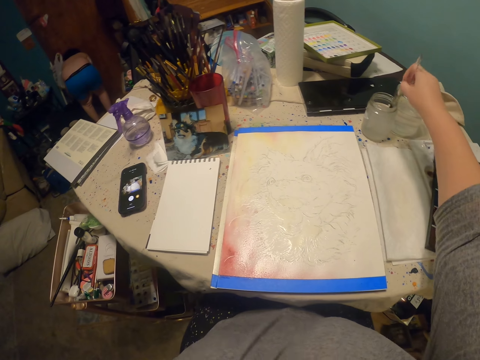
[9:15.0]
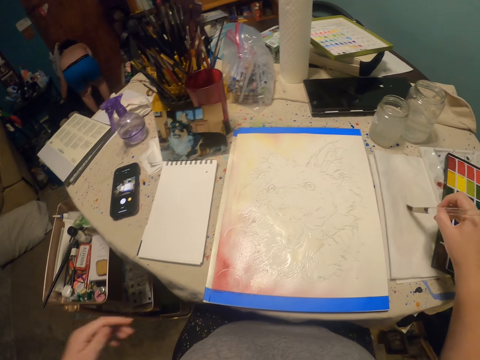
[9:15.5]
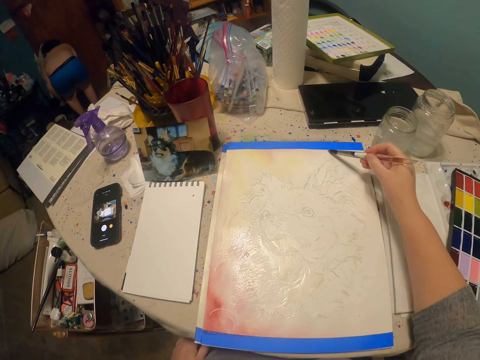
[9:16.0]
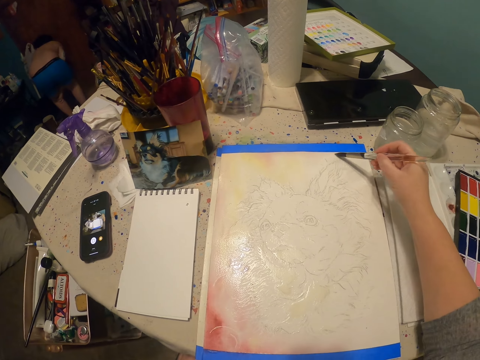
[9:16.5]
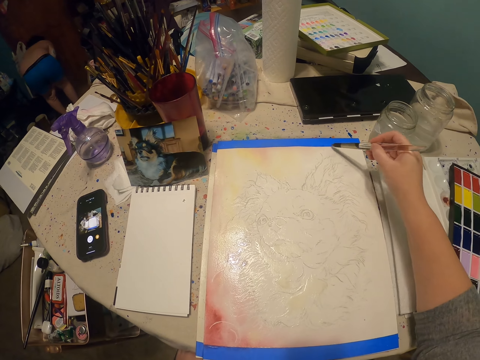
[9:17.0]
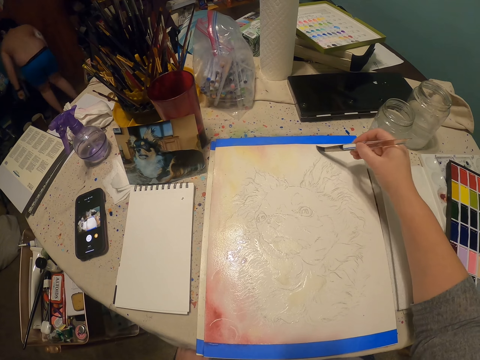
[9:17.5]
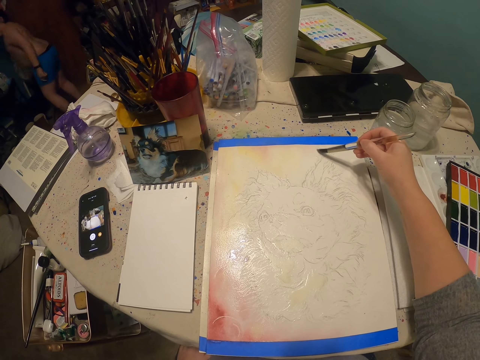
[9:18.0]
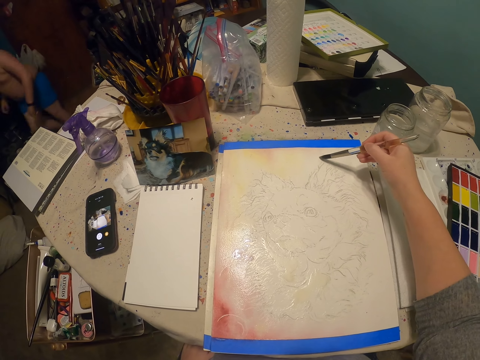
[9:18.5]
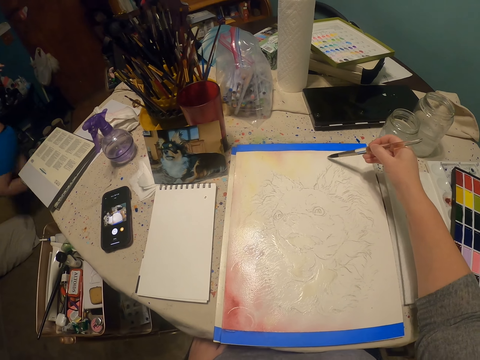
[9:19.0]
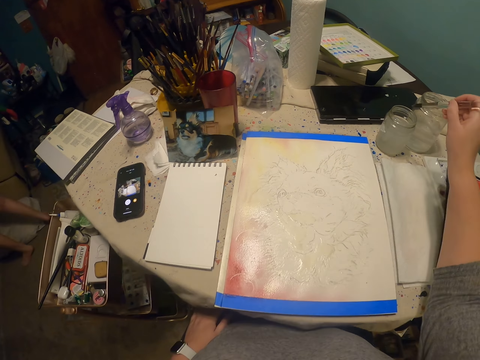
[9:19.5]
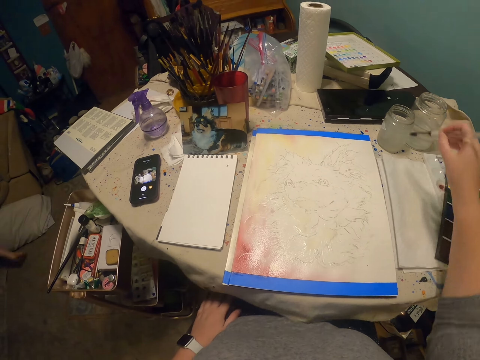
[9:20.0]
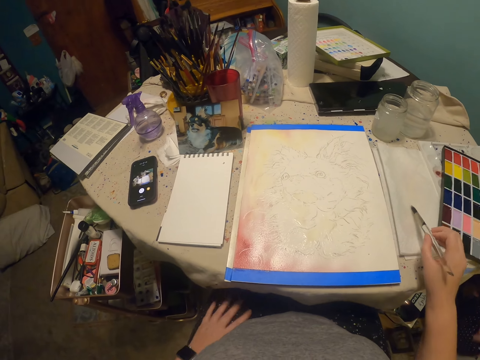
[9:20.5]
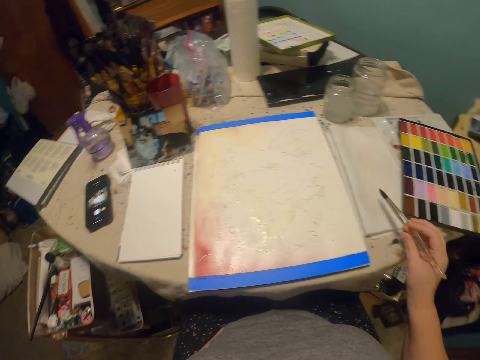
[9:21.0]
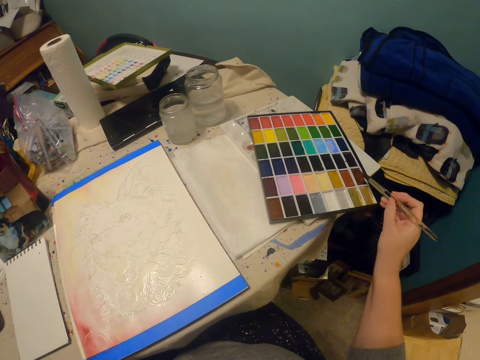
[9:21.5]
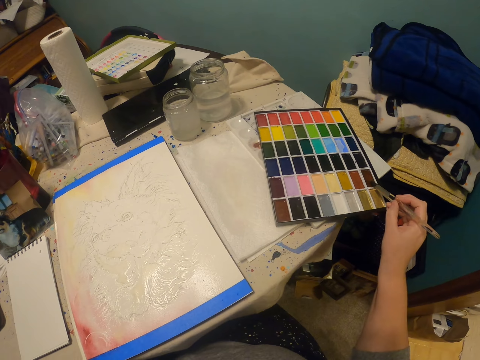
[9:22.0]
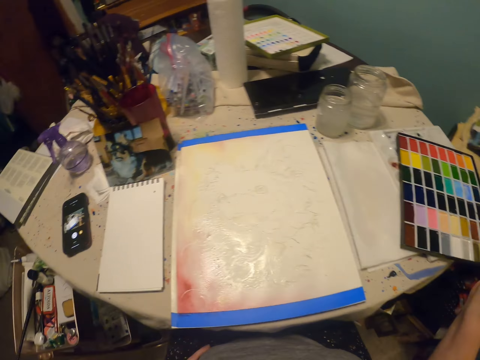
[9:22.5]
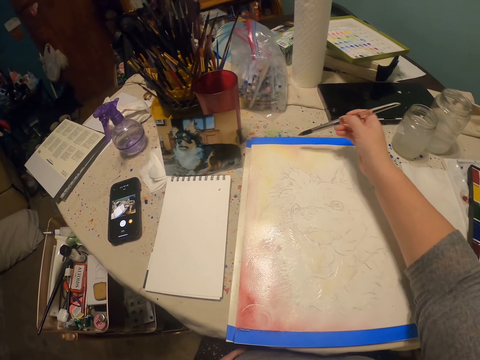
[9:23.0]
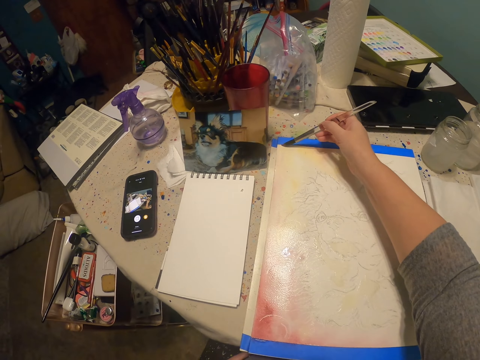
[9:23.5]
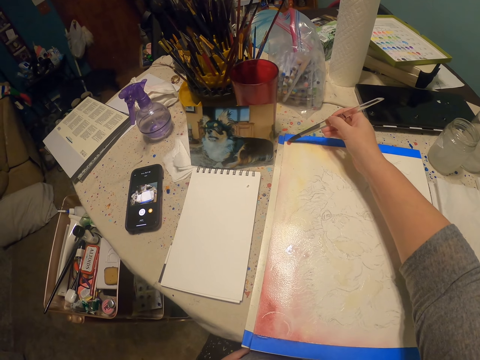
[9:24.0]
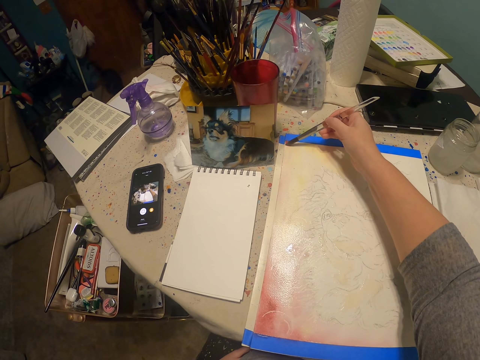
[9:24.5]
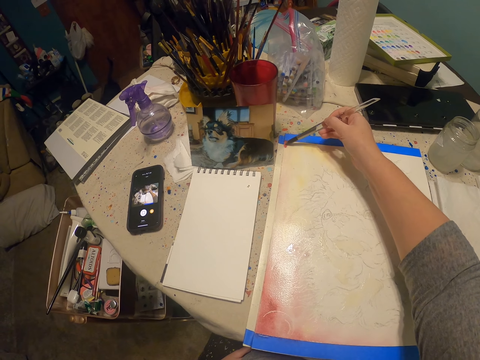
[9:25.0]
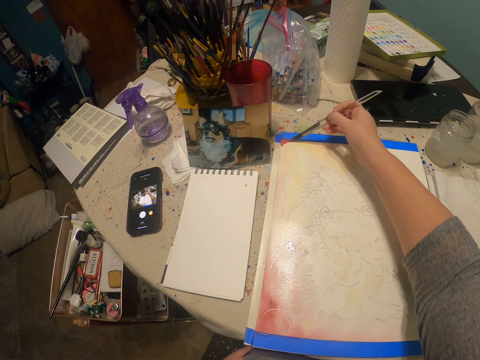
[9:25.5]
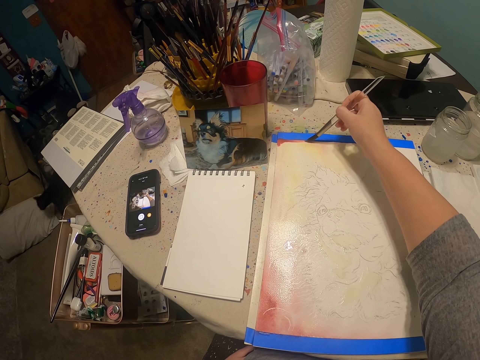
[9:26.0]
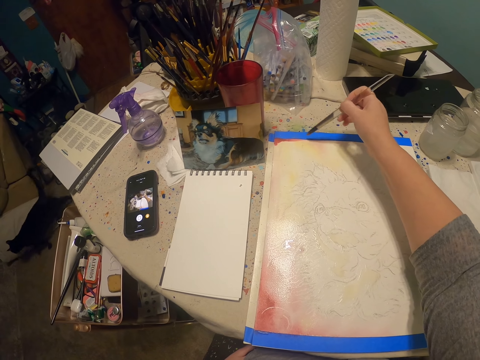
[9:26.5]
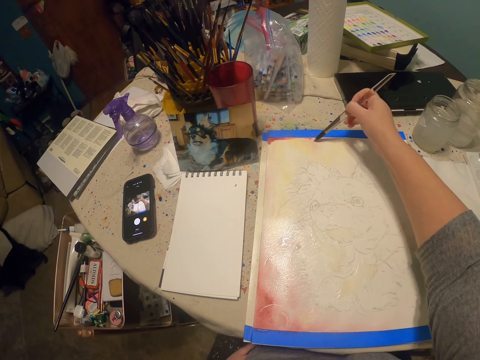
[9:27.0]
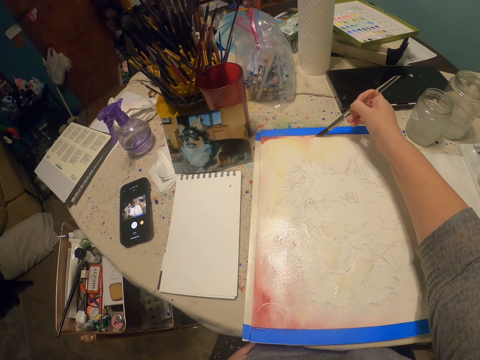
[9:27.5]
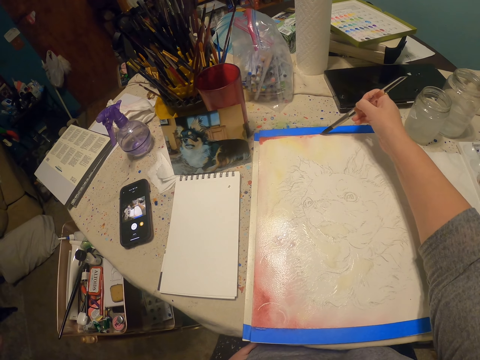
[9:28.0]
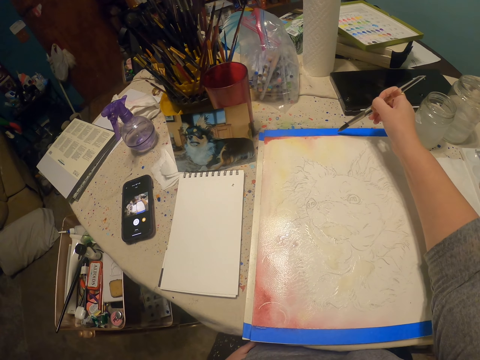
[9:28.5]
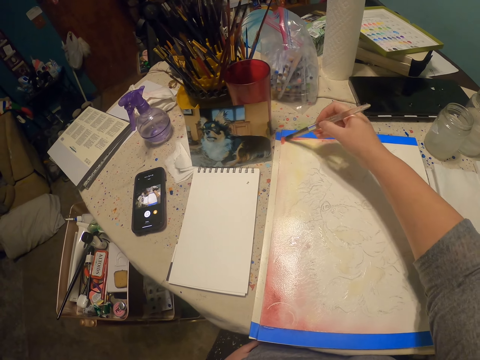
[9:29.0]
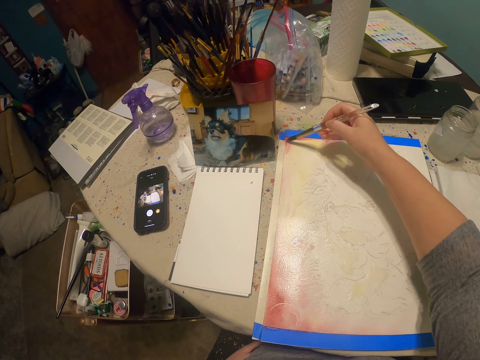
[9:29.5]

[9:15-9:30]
The camera wearer dips the paint brush inside the water can. They dry the paint brush with a cloth on the table. They draw on the paper or book with the paint brush. A person walks in the room. The camera wearer dips the paint brush inside the water can, dries the paint brush with the cloth on the table, dips the paint brush in the paint and draws on the paper with the paint brush.

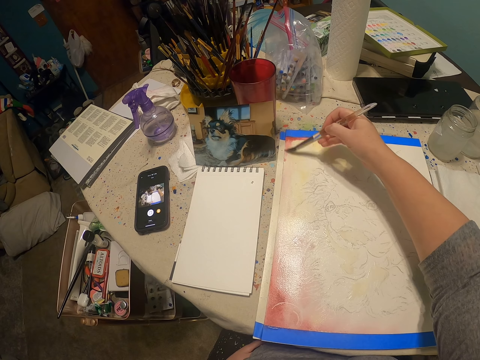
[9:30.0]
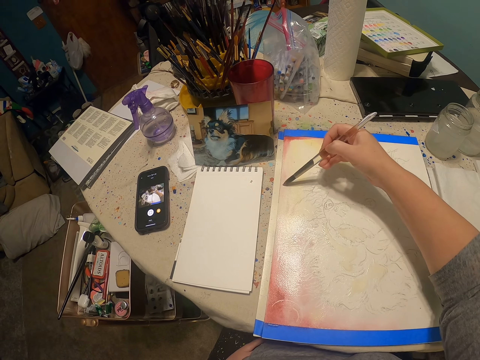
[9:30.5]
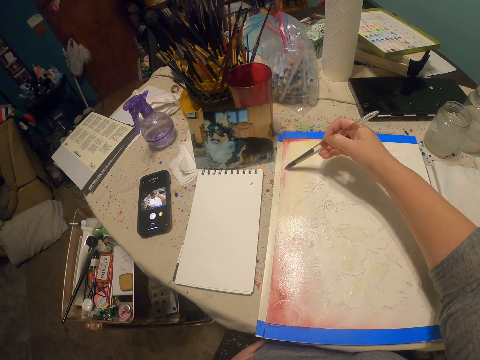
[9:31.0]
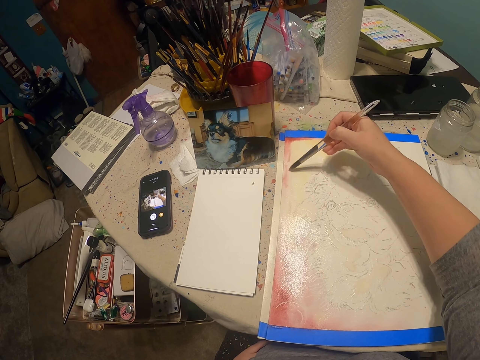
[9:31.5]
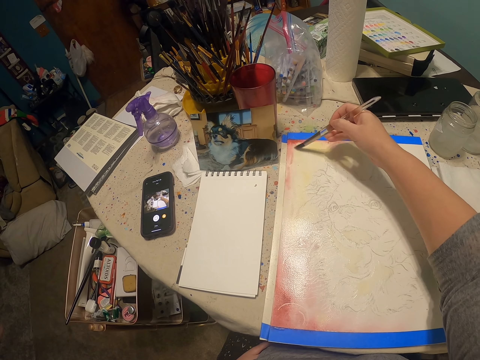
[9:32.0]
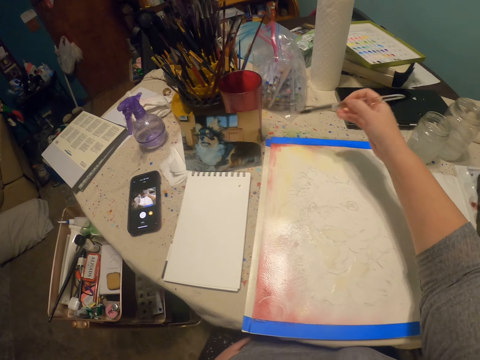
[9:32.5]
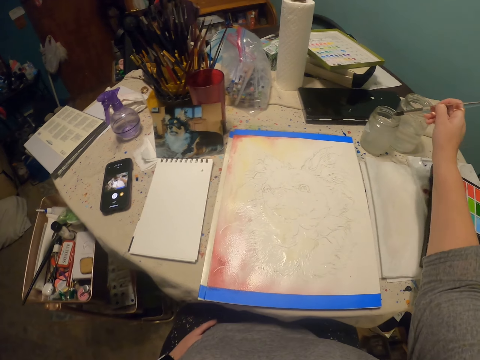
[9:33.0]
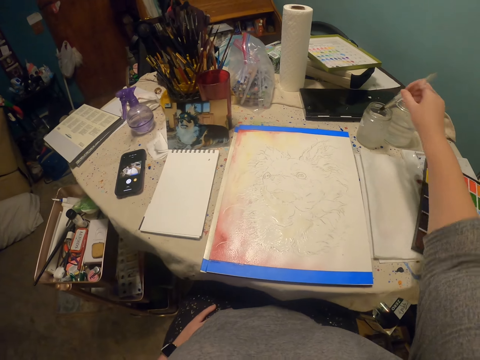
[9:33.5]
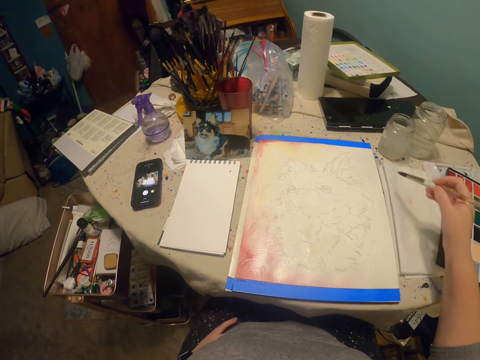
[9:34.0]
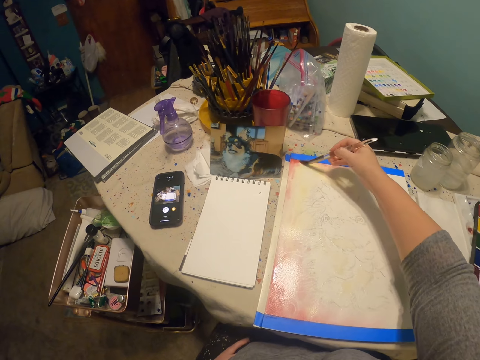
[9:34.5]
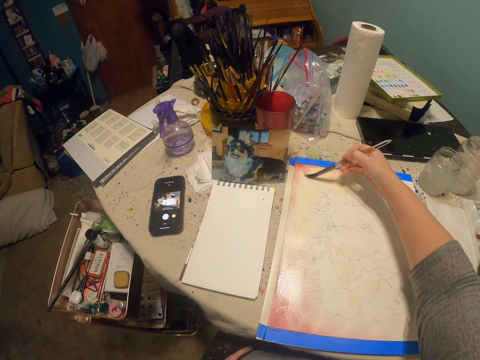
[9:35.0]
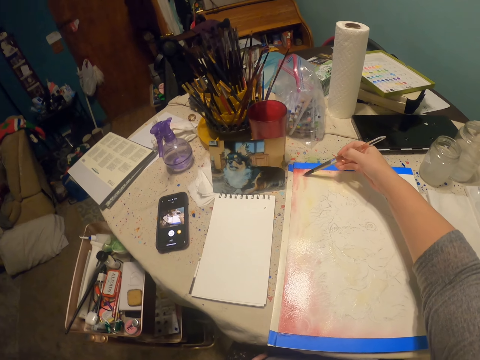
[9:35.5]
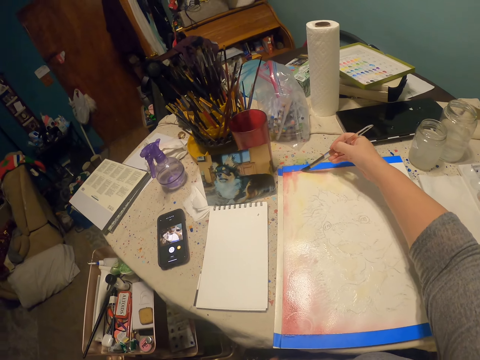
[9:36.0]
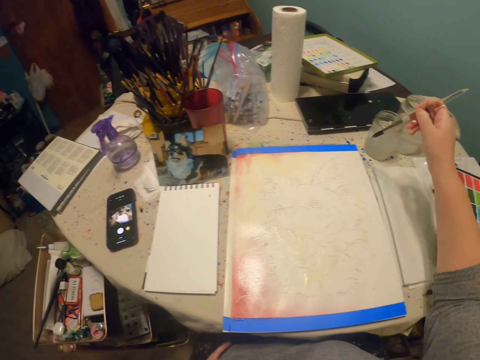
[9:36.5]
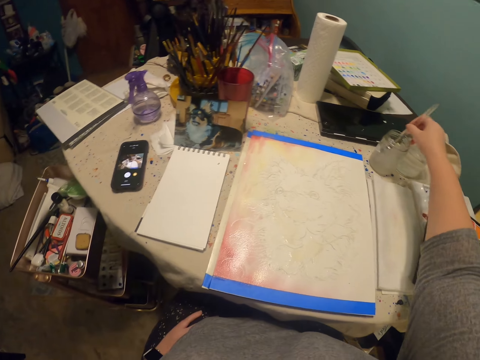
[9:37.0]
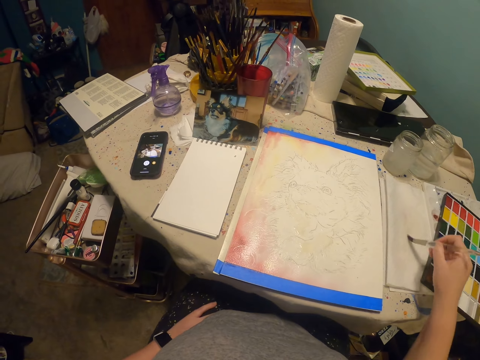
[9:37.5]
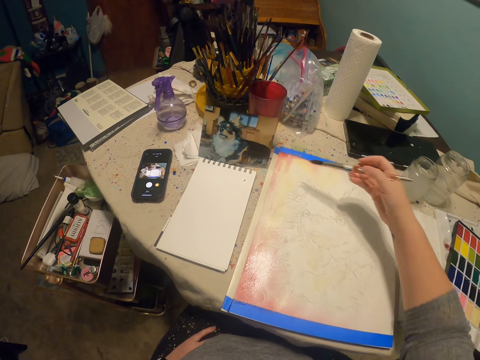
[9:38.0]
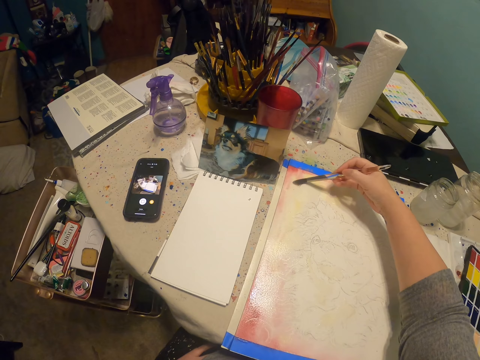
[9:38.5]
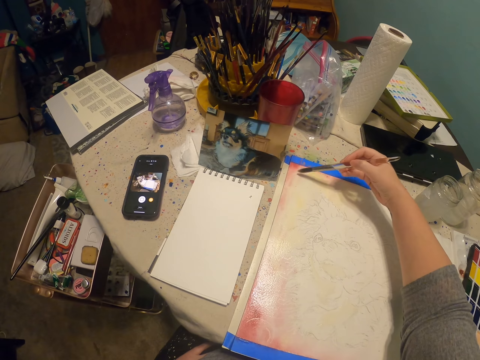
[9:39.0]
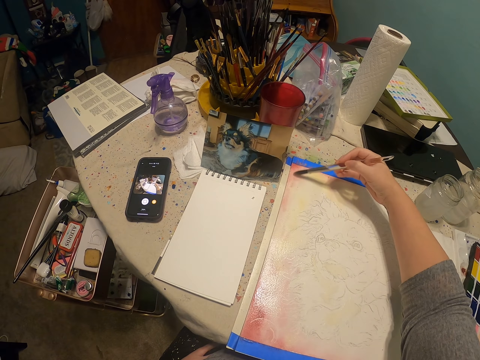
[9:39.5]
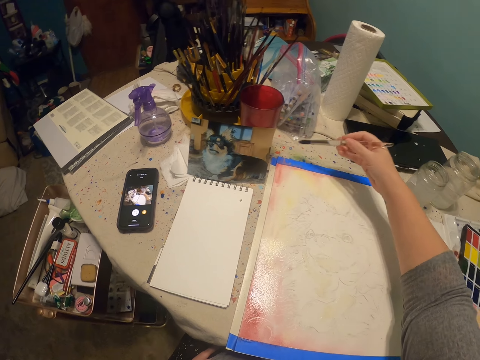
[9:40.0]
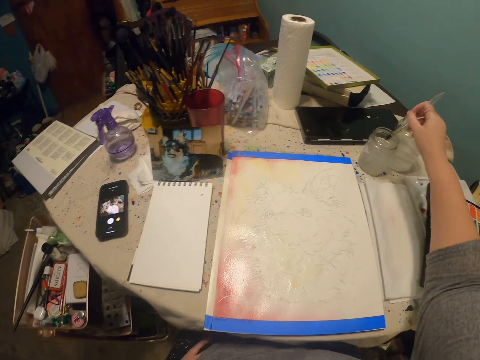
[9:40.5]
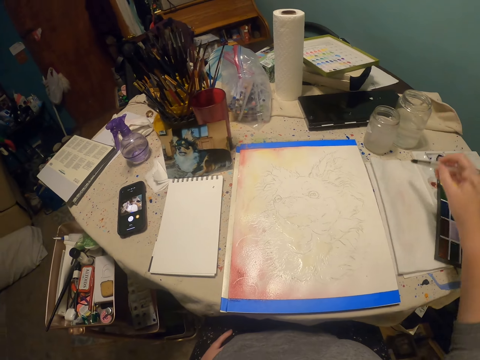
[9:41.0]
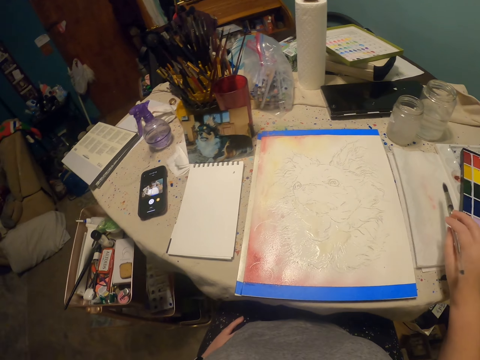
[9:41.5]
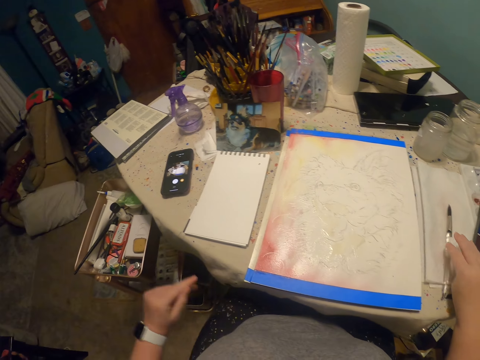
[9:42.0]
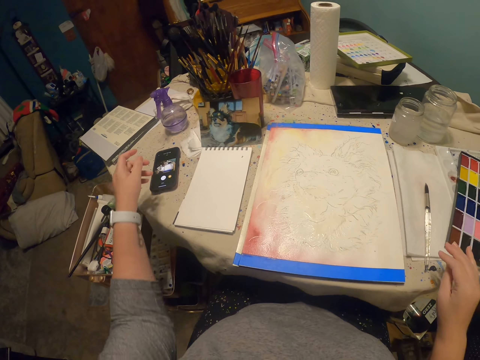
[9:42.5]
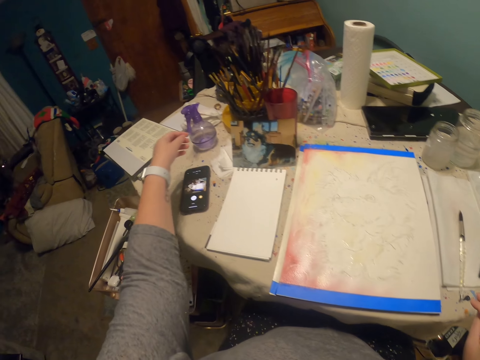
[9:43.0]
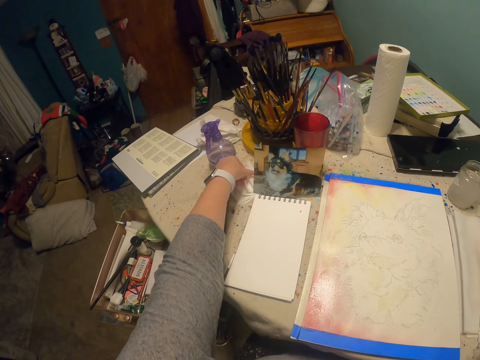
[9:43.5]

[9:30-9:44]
The camera wearer dips the paint brush in the water can, dries the paint brush with a cloth on the table and draws on the paper with the paint brush. They dip the paint brush in the water can, dry the paint brush with the cloth on the table and draw on the paper or book with the paint brush. They dip the paint brush in the water can, dry the paint brush with the cloth on the table and place the paint brush on the cloth.
